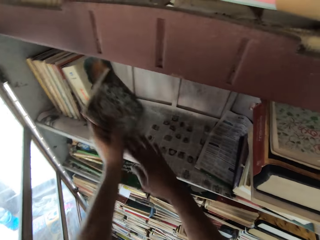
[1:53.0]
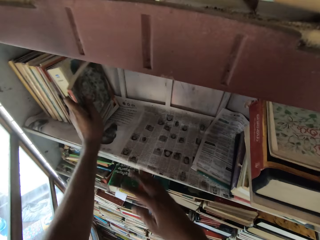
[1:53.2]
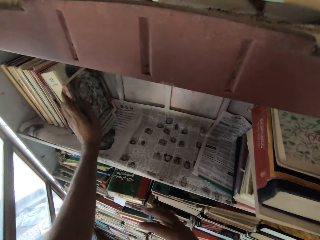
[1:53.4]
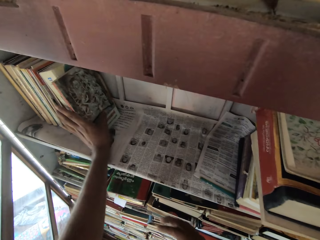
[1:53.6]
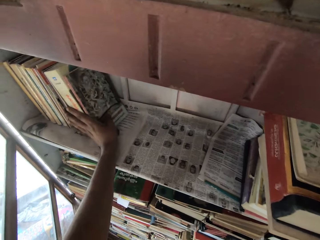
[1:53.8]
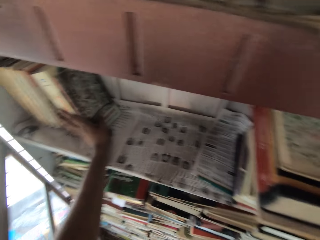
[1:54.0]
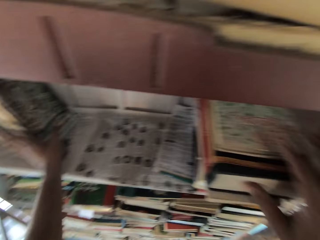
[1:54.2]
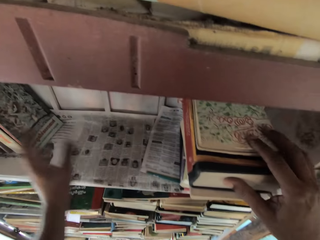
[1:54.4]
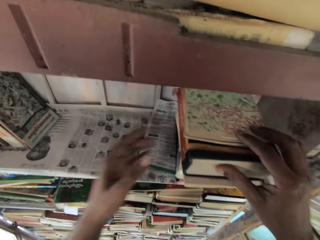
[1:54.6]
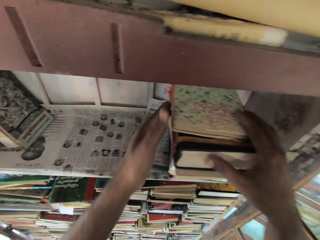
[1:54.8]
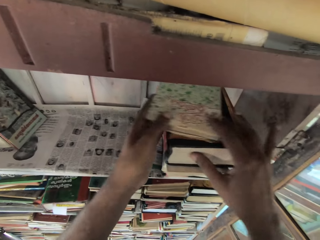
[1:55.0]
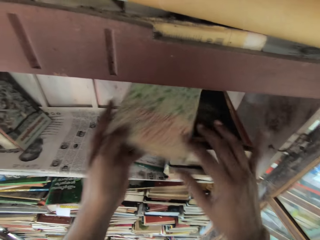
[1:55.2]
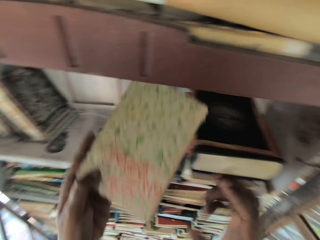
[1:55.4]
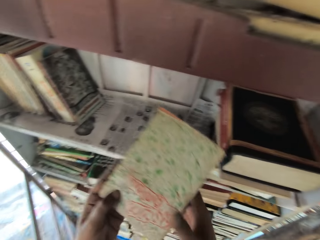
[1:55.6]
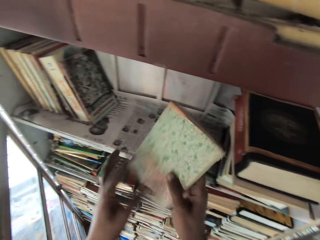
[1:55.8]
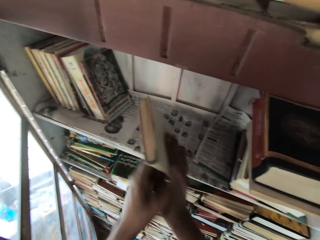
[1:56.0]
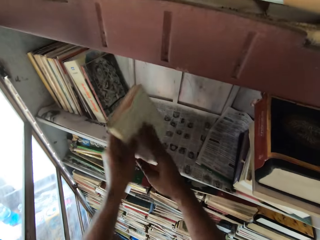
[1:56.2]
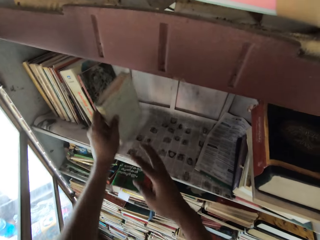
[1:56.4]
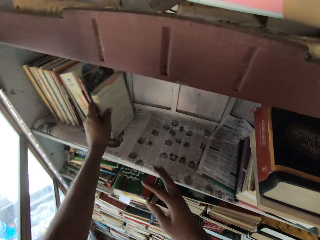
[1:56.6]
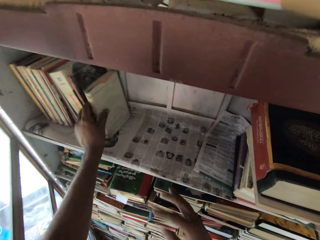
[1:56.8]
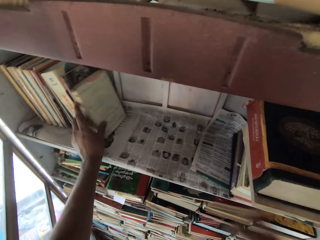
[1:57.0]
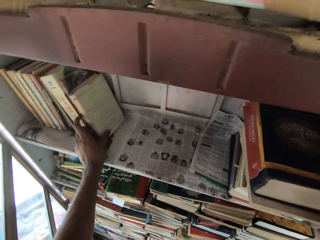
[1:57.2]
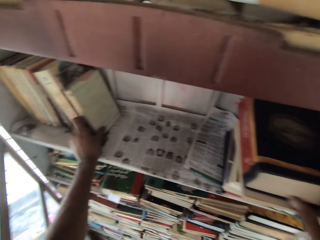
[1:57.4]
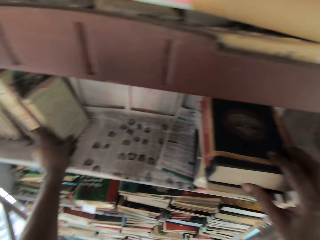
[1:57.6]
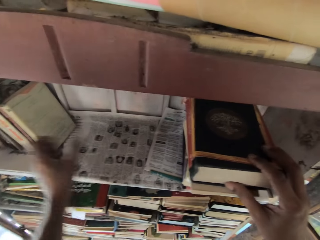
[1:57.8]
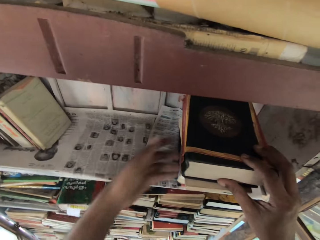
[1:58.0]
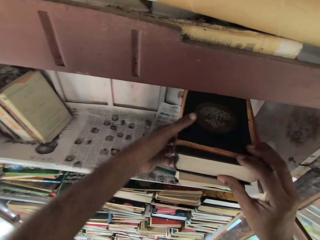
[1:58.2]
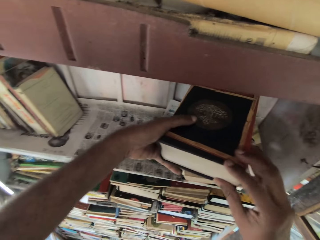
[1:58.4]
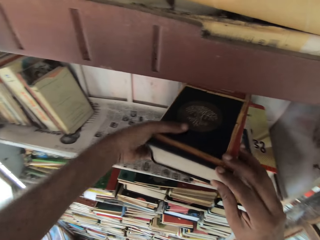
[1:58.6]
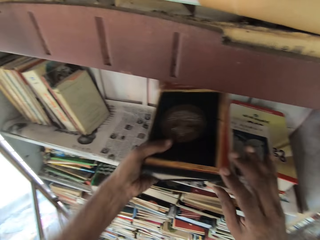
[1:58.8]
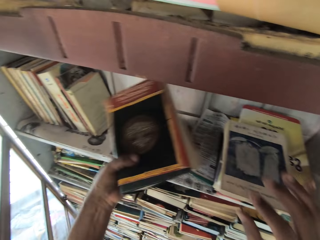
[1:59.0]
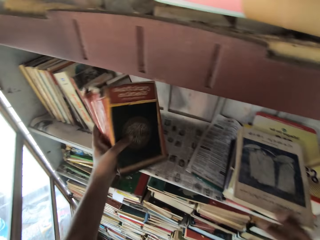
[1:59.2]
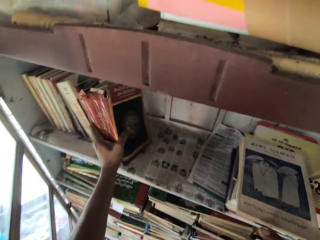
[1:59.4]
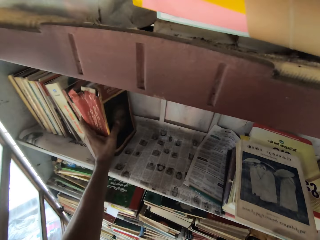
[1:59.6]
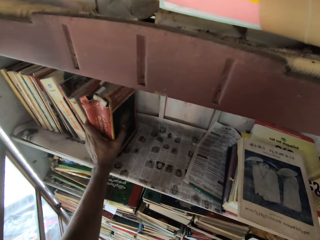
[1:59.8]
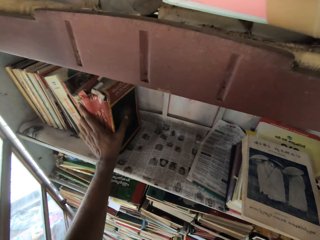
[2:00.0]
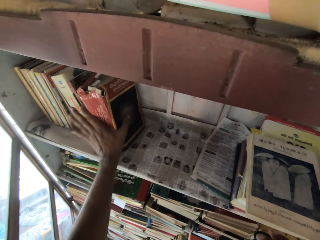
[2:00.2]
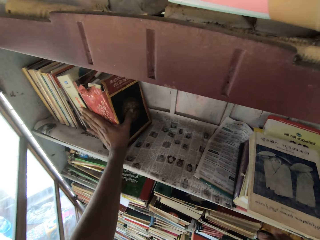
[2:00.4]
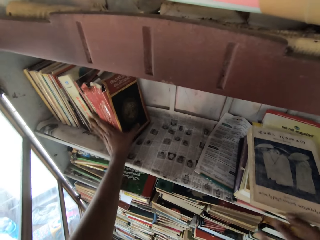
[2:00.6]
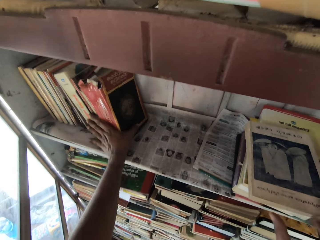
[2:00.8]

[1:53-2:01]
The camera wearer passes the book from his right hand to his left hand. He places the book in the bookshelf with his left hand. He places his right hand on the stacked books in the bookshelf. He moves a book from his right hand to his left hand. He picks up a book. He passes the book from his left hand to his right hand. He passes the book from his right hand to his left hand. He places the book in the bookshelf with his left hand. He places his right hand on a book in the bookshelf. He carries the book from his bookshelf with his hands. He places the book in the bookshelf with his left hand.

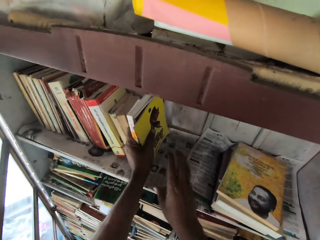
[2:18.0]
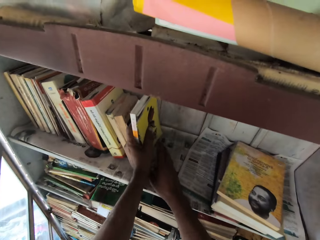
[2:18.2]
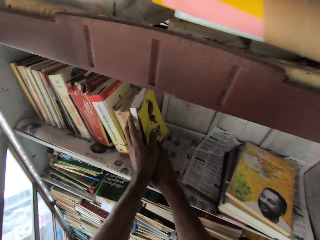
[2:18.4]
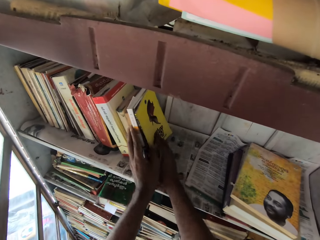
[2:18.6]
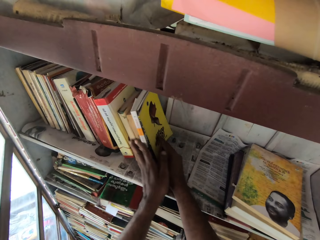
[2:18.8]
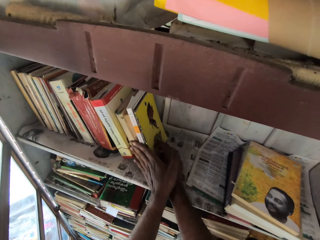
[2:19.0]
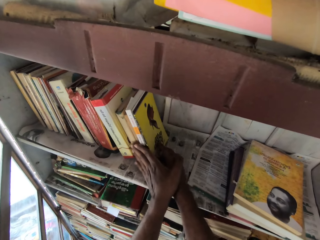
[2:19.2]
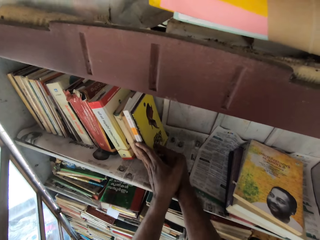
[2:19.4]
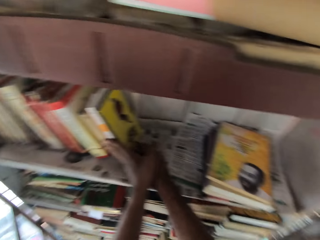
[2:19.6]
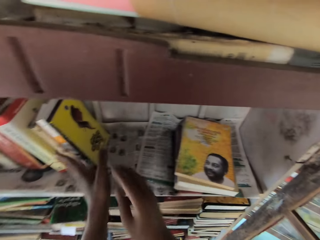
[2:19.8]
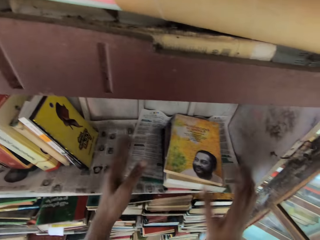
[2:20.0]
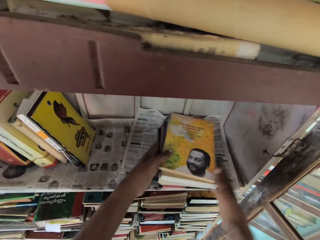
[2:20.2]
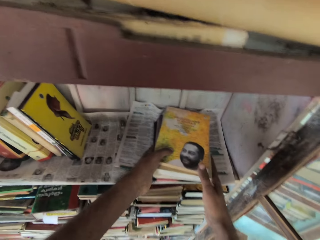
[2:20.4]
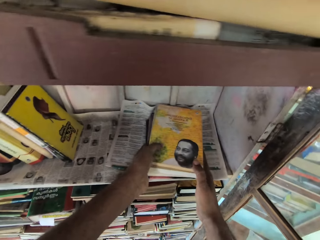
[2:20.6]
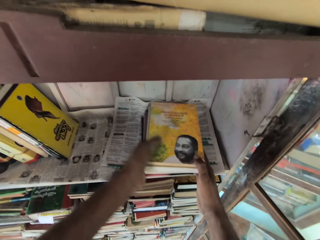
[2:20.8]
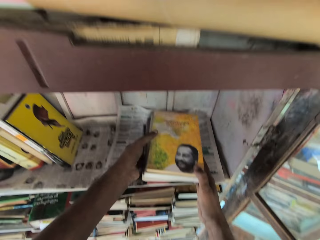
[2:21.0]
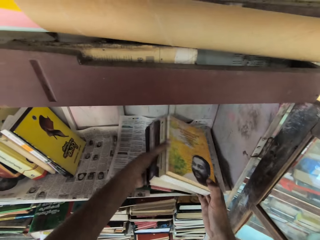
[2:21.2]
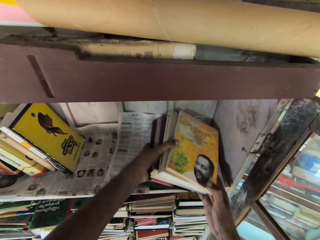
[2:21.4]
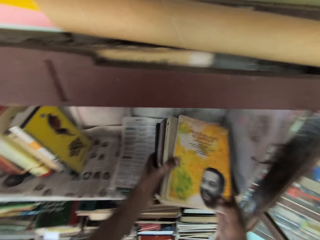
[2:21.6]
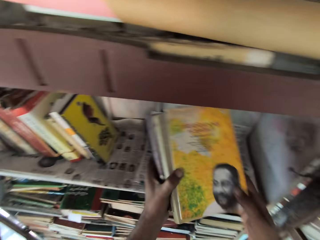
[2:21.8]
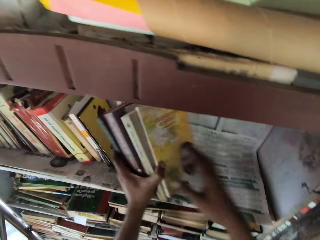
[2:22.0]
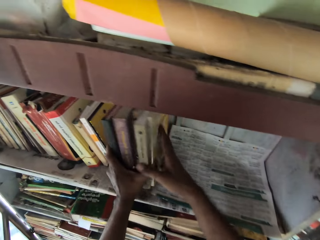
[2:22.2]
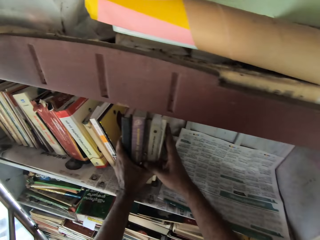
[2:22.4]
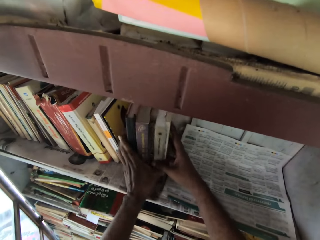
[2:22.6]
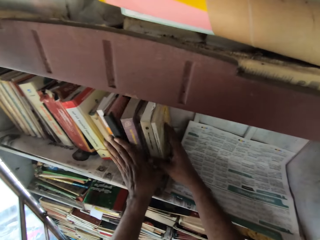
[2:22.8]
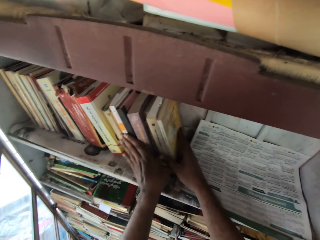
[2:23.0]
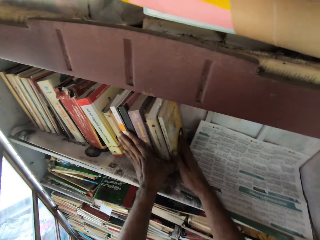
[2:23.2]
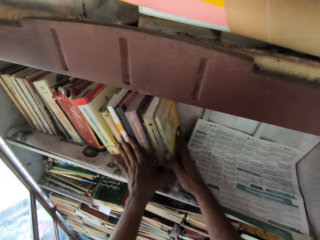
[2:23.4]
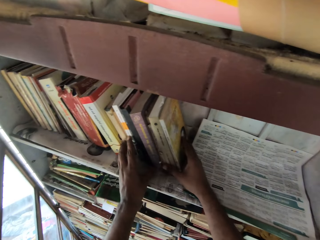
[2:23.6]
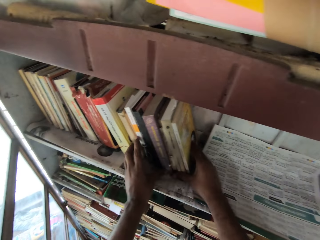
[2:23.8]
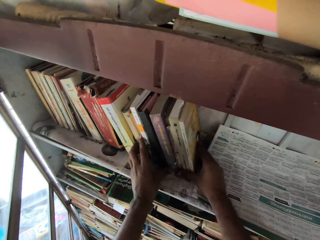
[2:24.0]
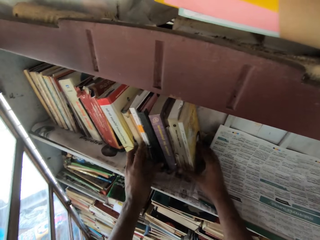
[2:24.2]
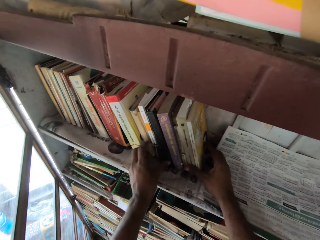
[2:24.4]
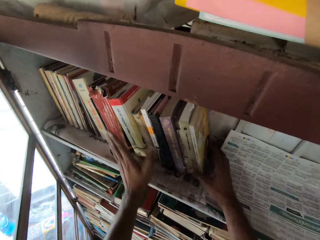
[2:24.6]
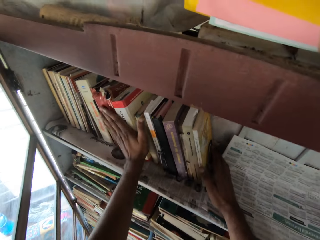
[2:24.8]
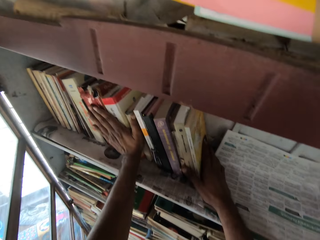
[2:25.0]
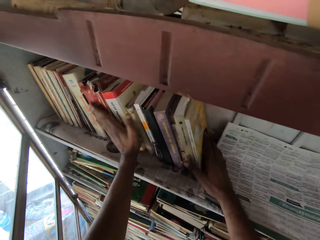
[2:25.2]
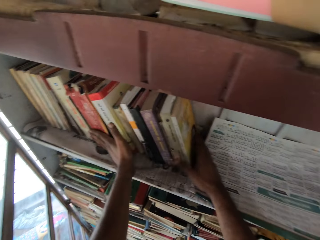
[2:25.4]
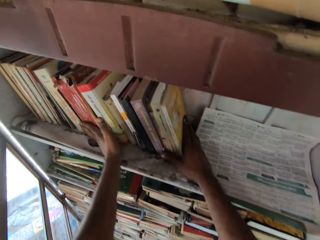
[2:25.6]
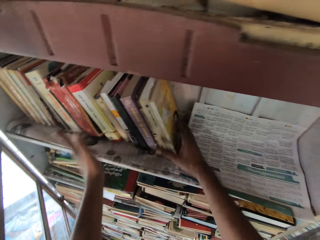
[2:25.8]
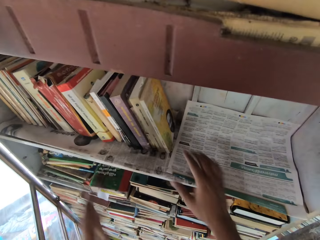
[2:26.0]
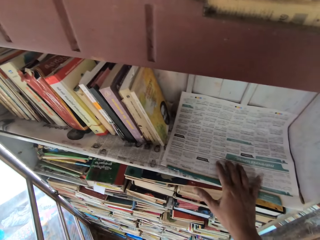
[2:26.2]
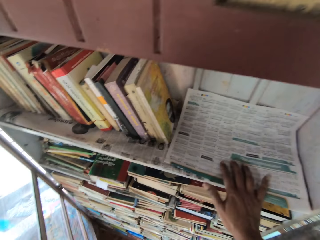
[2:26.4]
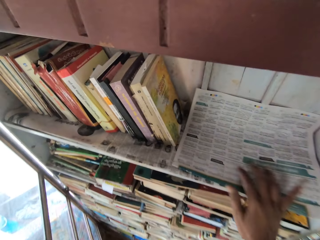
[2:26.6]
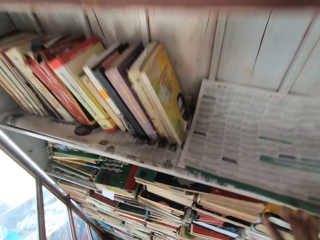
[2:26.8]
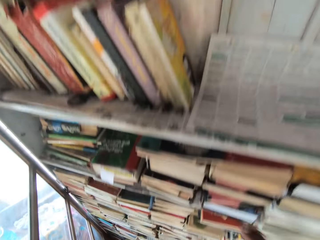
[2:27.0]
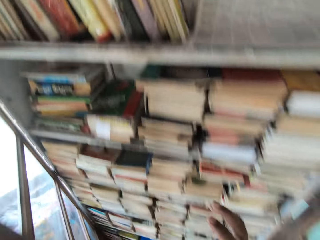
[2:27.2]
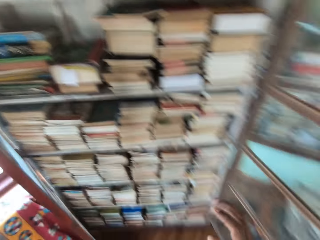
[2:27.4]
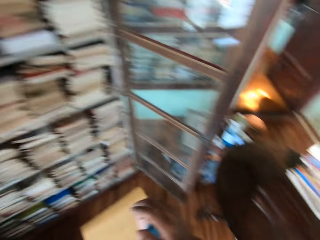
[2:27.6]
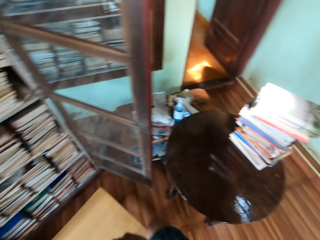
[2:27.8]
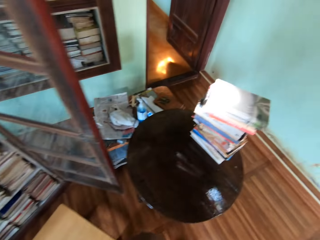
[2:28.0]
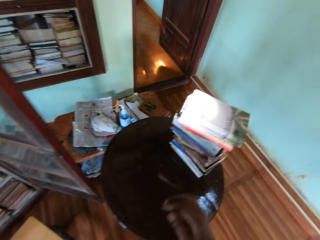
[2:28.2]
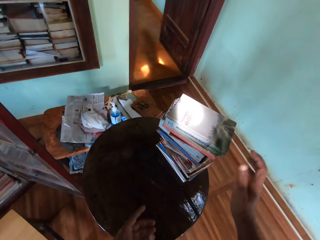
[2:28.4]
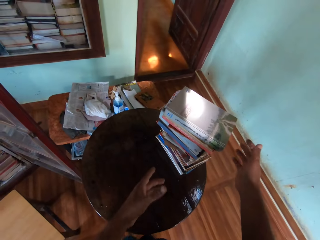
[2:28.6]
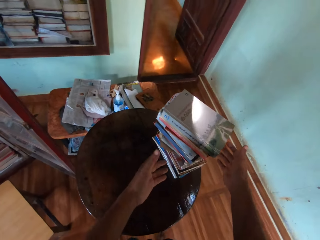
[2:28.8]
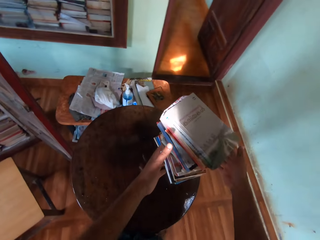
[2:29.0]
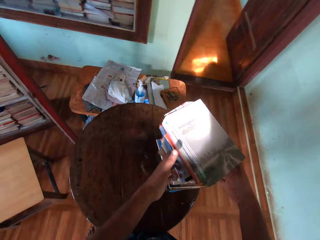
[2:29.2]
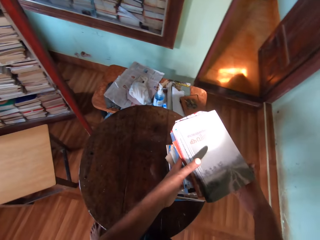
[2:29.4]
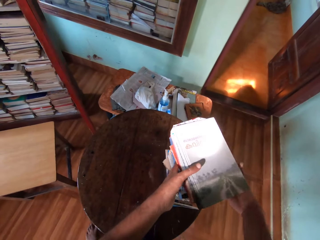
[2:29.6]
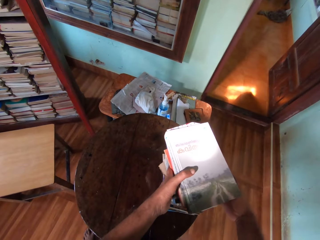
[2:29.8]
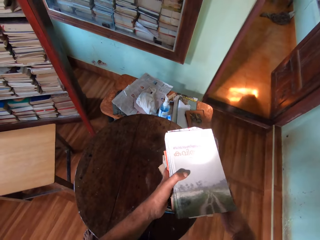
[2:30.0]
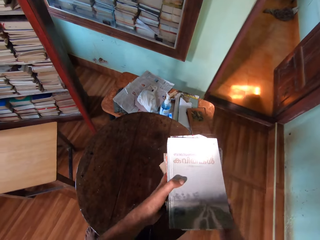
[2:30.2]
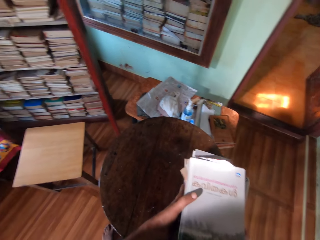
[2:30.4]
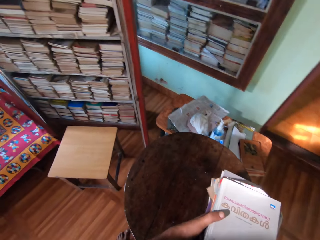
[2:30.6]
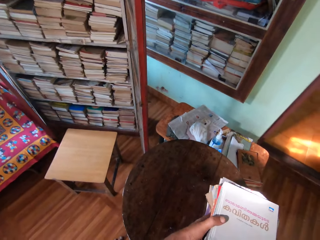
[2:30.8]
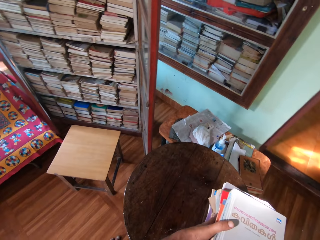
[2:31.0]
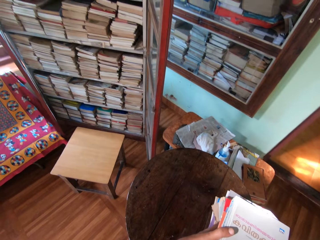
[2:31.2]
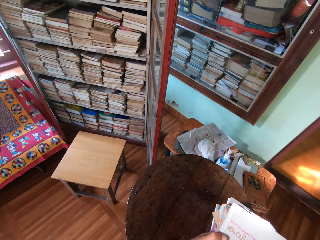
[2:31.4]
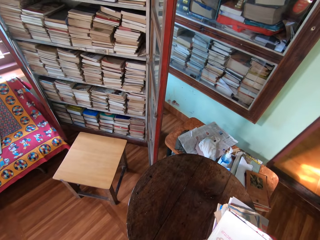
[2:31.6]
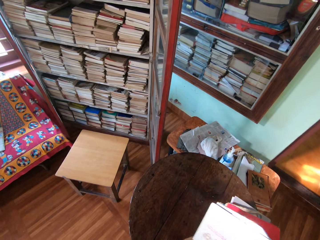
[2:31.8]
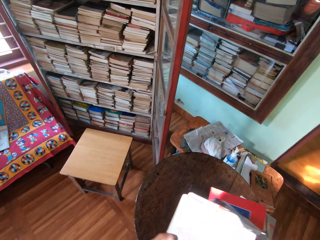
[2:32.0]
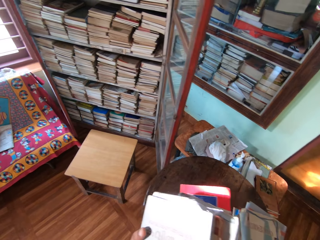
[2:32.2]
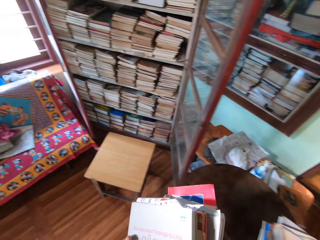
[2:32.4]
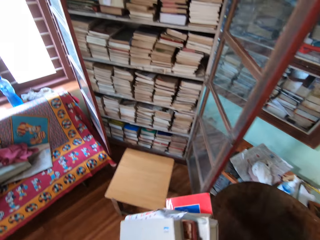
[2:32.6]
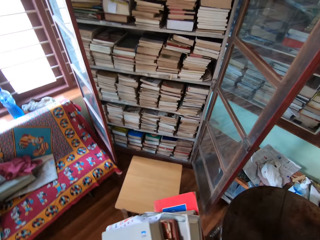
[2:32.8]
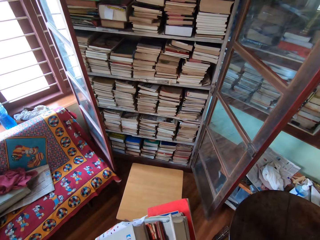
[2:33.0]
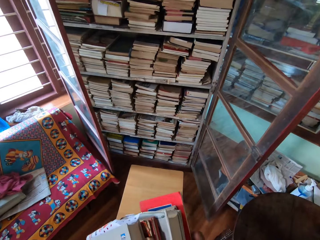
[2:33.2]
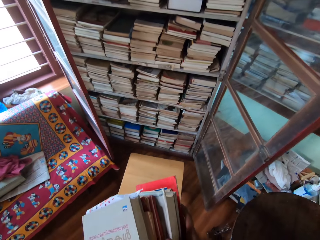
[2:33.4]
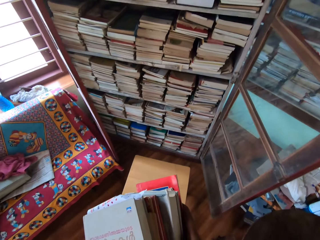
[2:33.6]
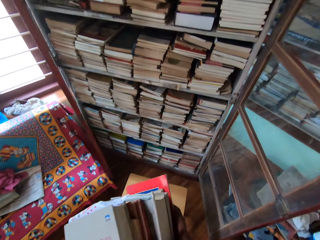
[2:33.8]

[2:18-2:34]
The camera wearer places the book in the bookshelf with both hands. He carries the books in the bookshelf with both hands. He picks up the books. He places the books in the bookshelf with both hands. He adjusts the books in the bookshelf with both hands. He adjusts the newspaper in the bookshelf with his right hand. He carries some books on the table with his hands. He takes the books from the table.
